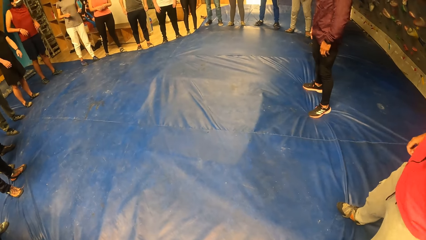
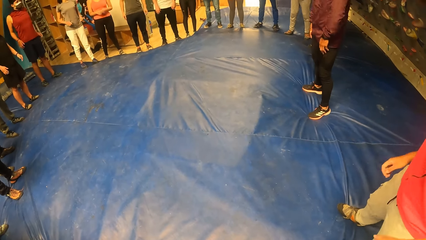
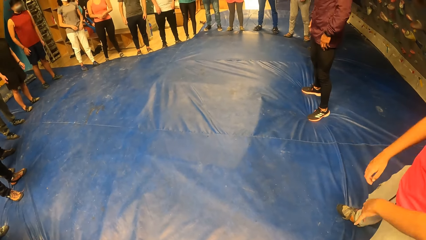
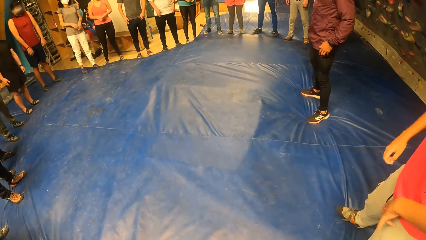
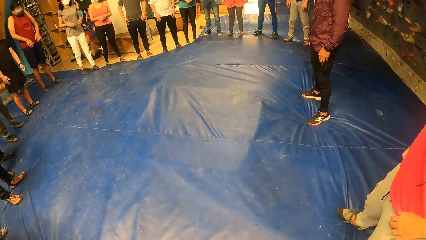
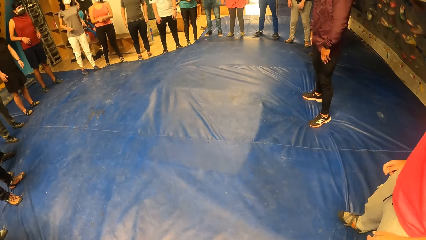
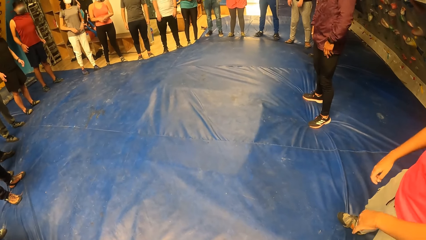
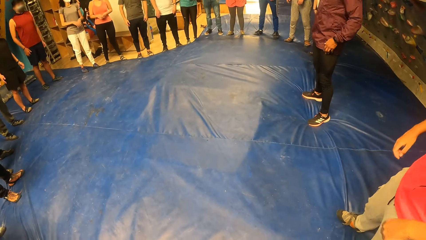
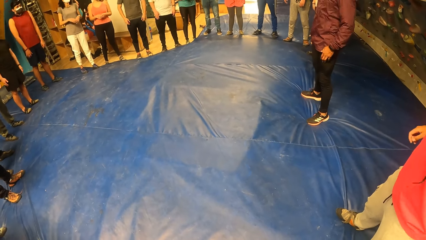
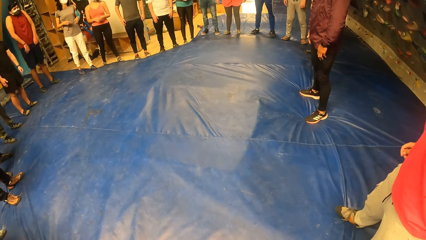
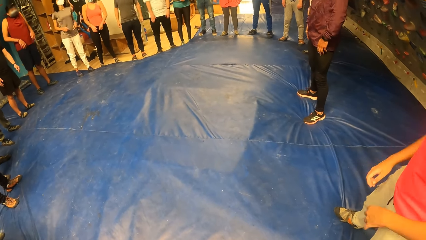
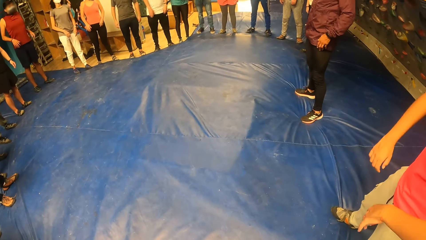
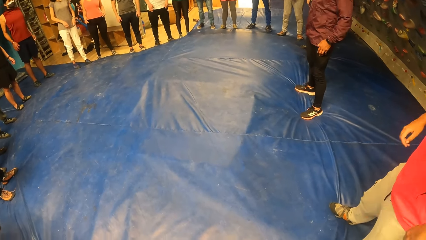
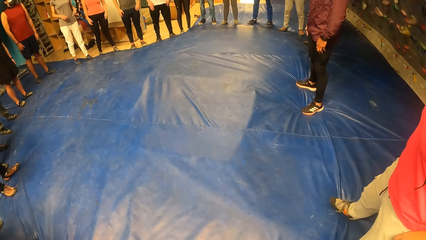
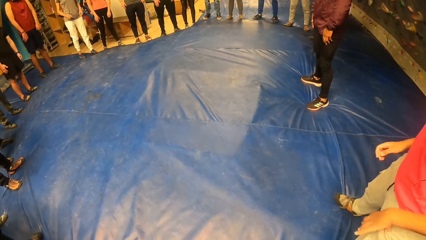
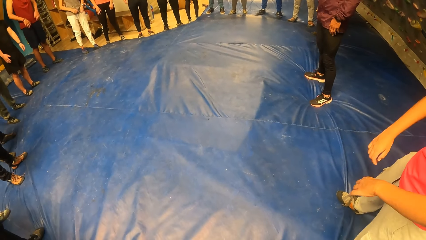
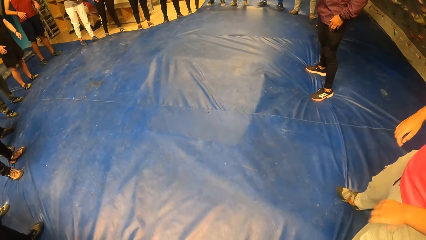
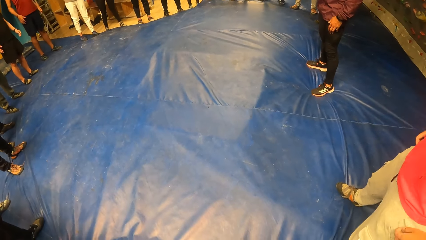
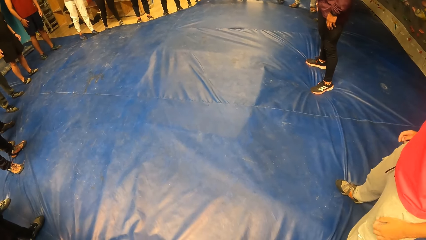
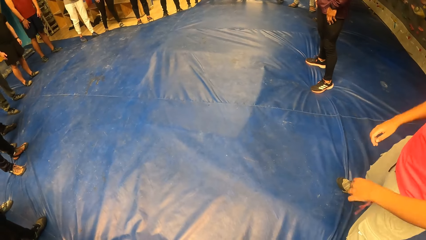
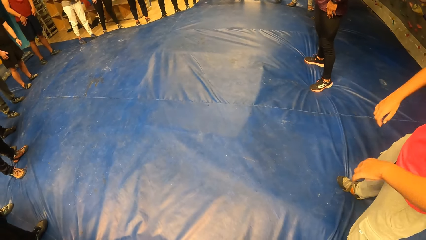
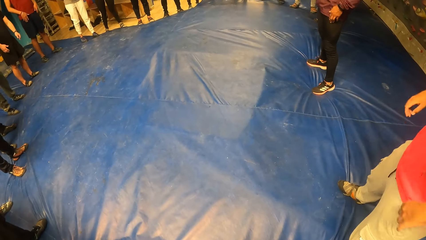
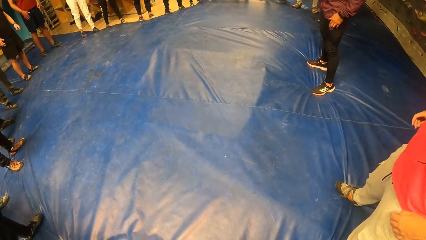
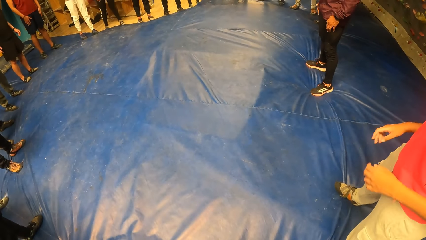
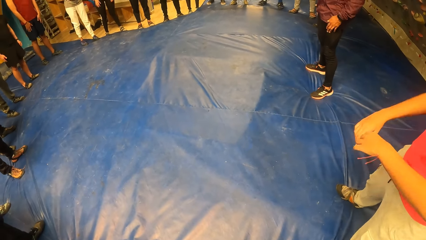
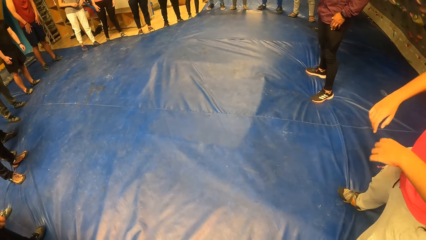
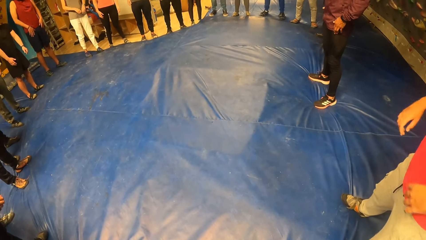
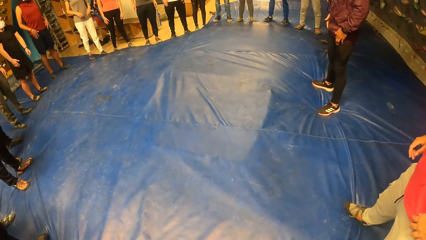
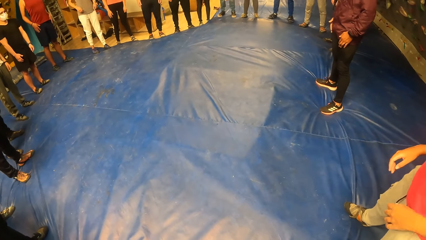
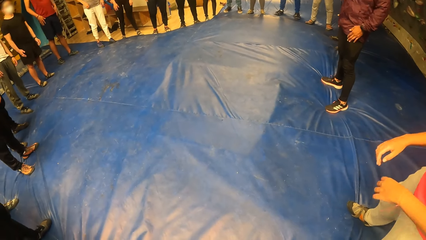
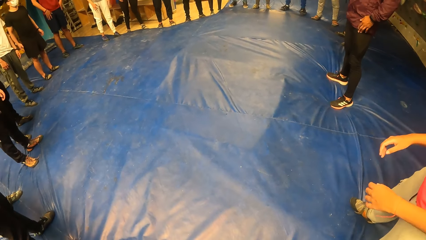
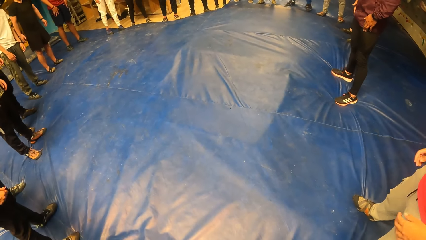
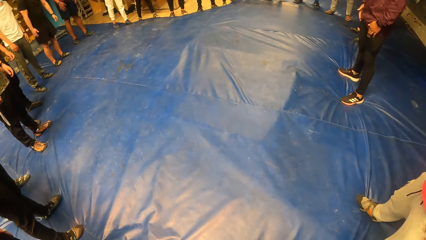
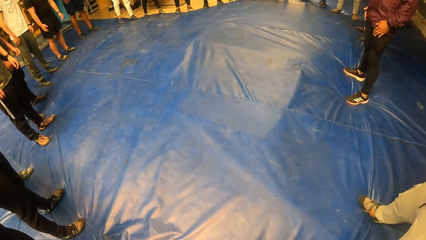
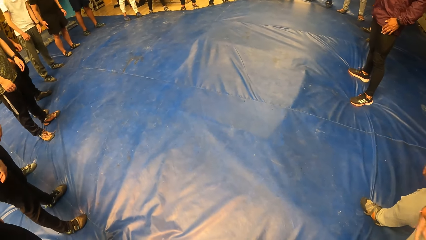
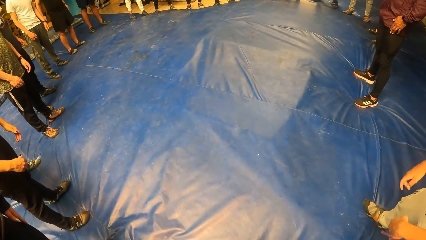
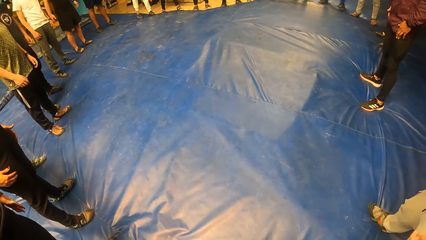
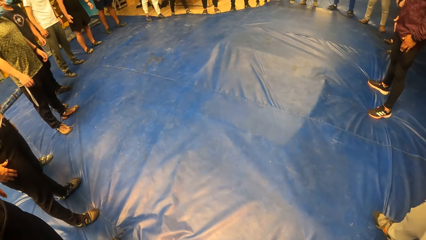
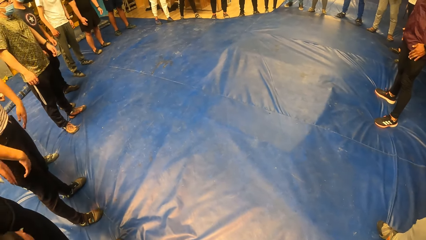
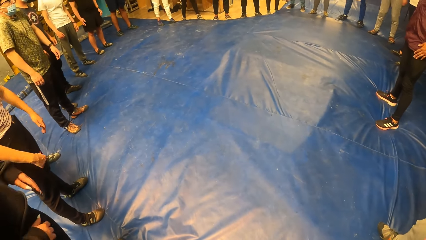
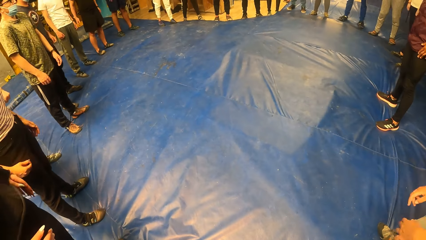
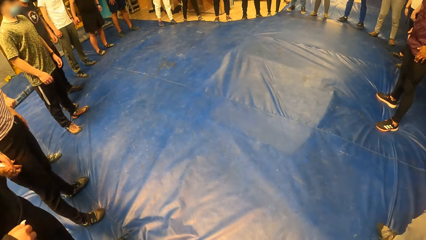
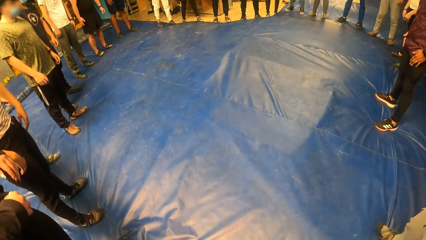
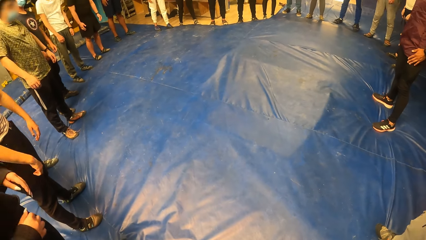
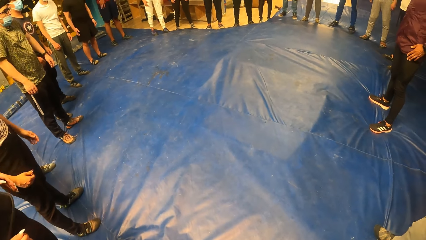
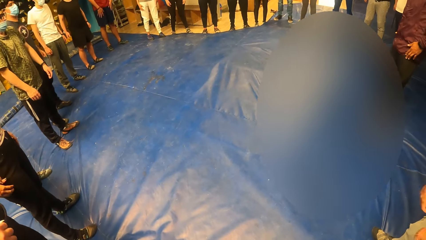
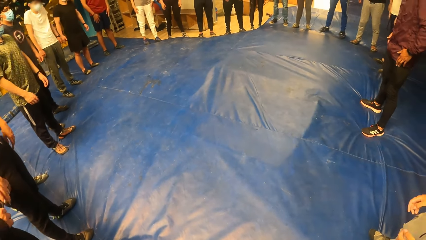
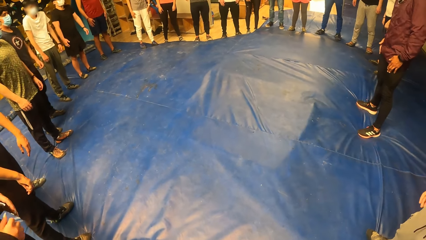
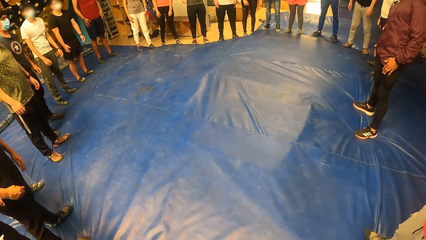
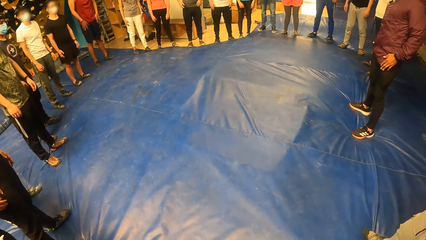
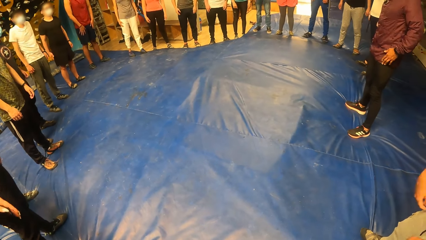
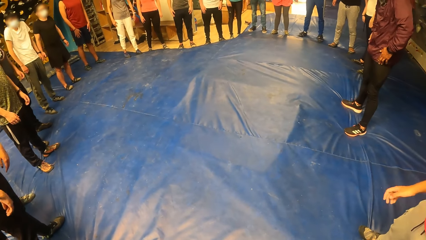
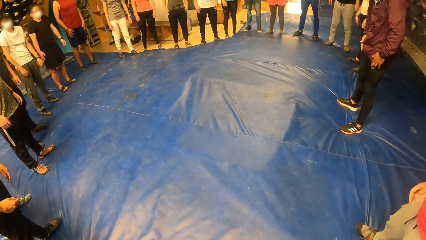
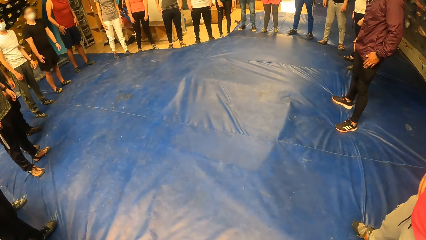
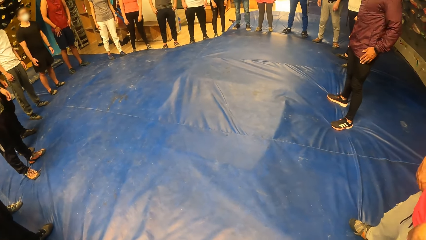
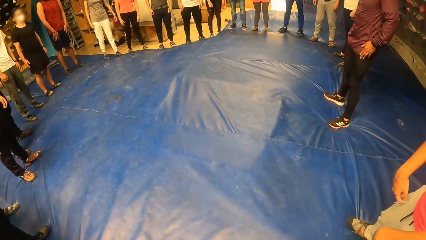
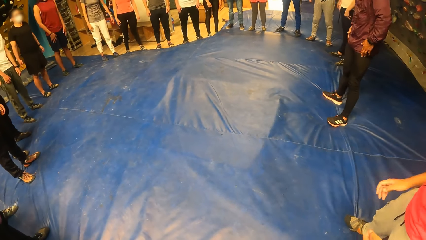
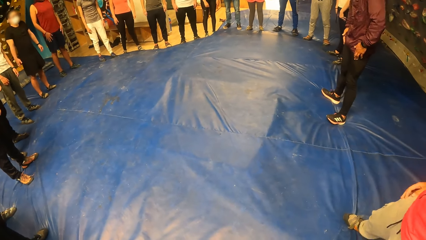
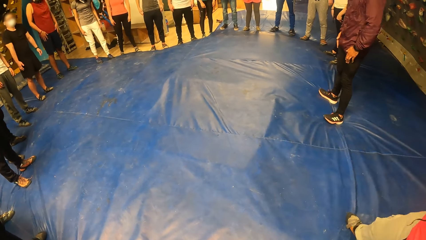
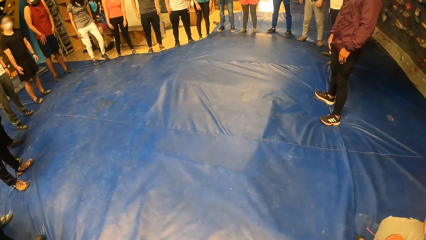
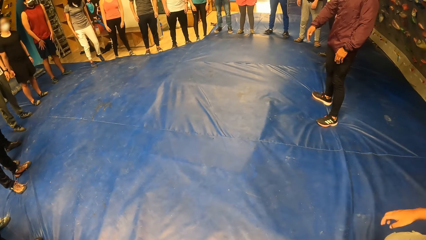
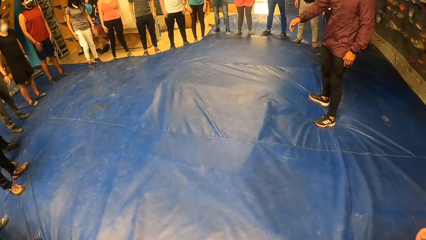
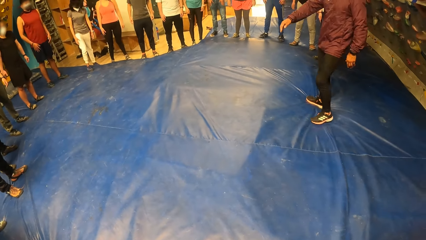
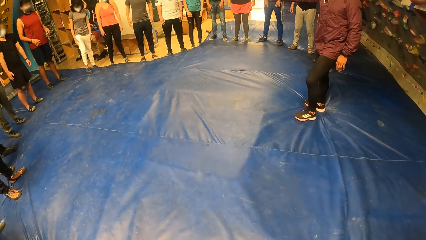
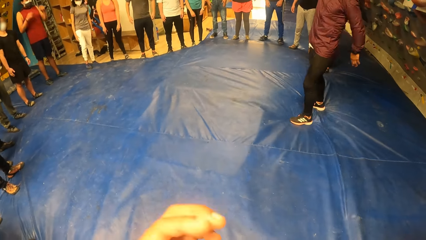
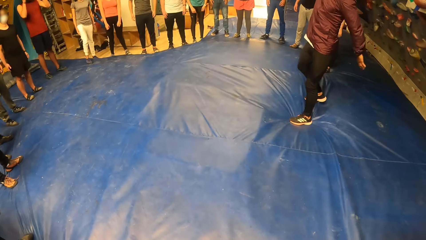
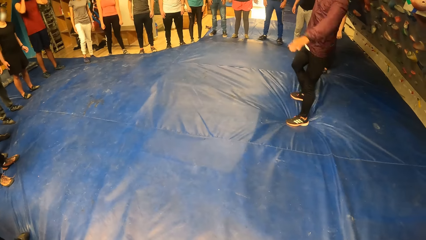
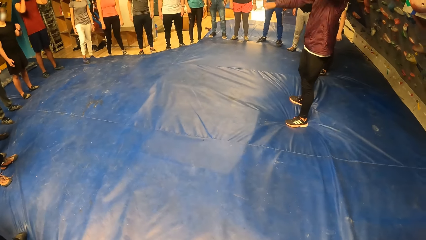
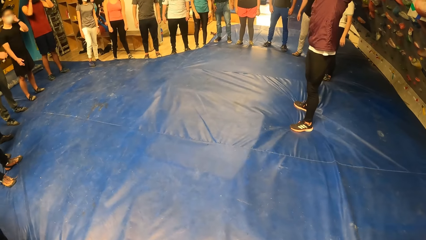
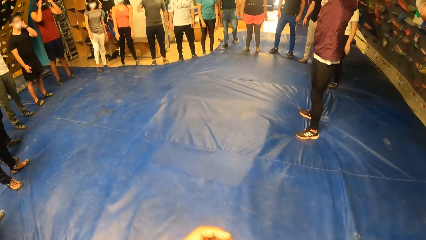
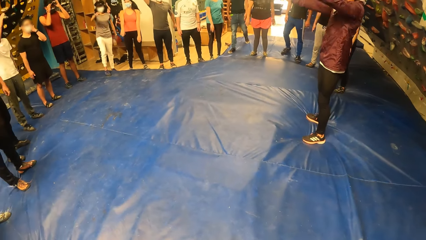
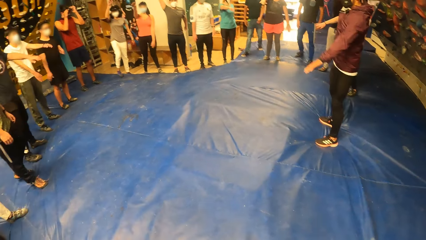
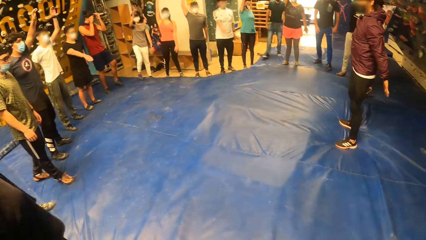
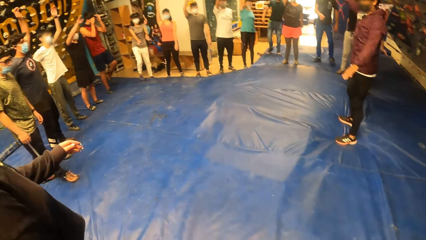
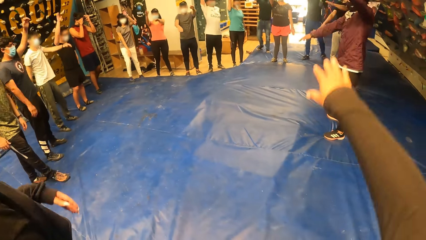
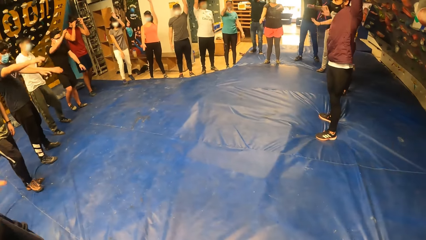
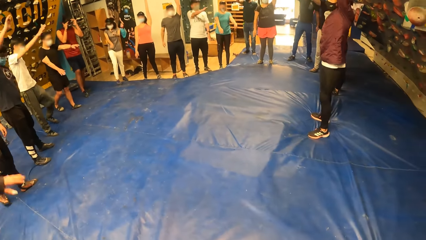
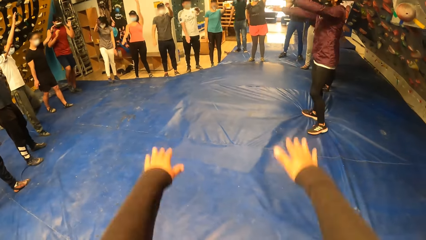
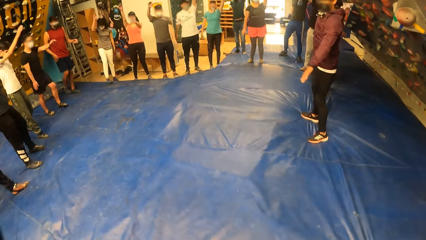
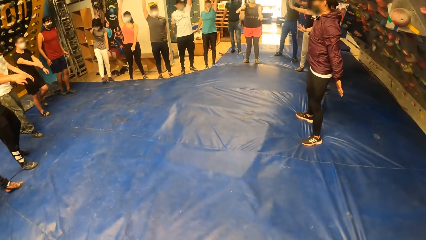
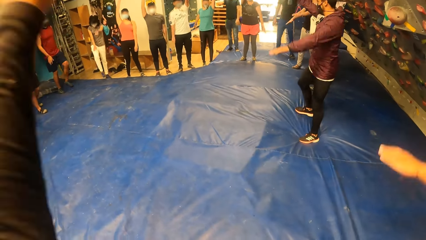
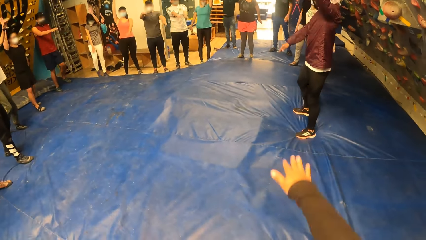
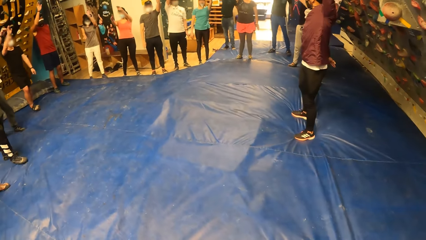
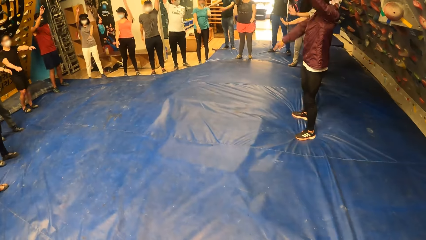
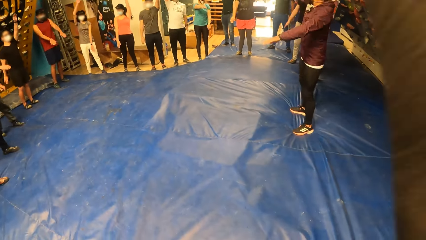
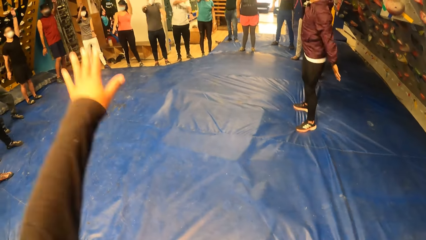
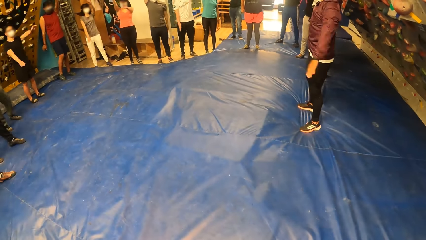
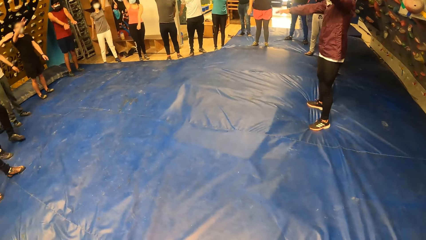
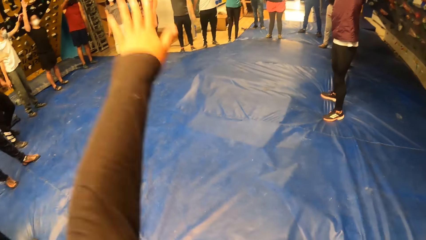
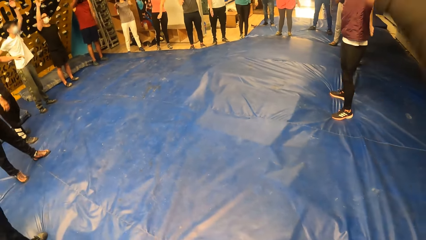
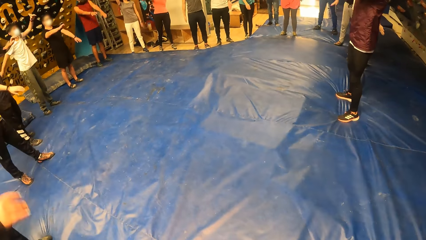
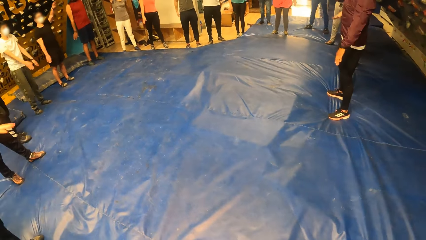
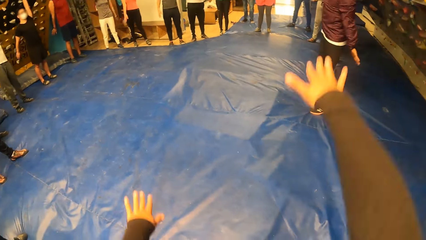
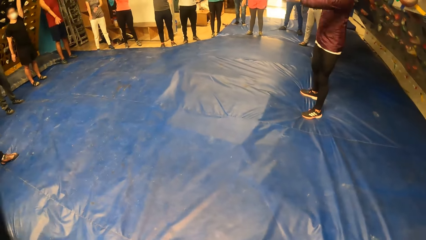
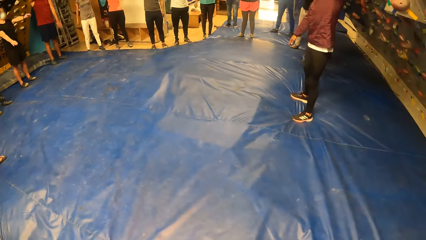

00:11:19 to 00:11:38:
The instructor moves his head sideways with the group of people. The camera wearer swings her hands up.
